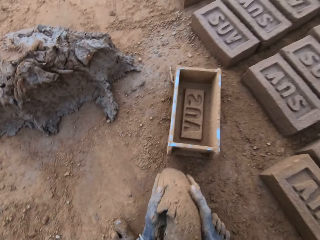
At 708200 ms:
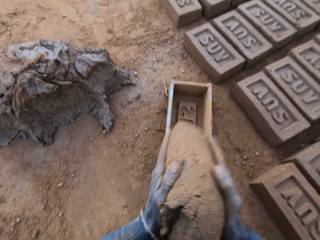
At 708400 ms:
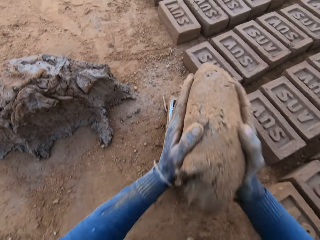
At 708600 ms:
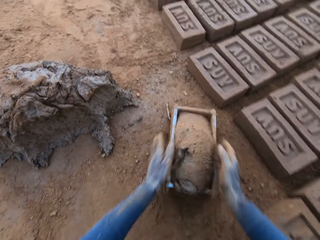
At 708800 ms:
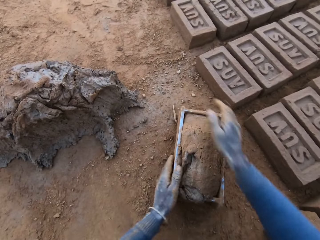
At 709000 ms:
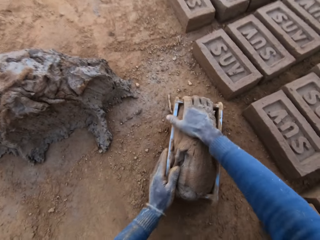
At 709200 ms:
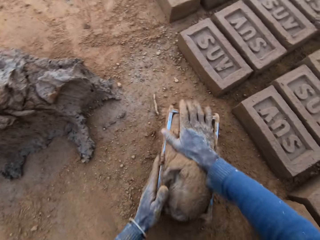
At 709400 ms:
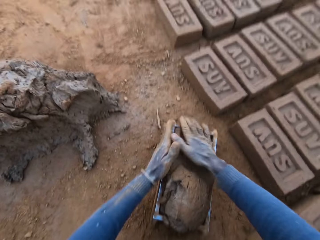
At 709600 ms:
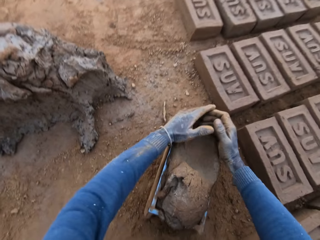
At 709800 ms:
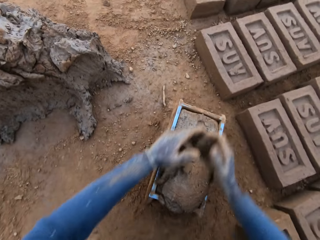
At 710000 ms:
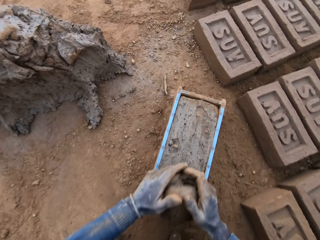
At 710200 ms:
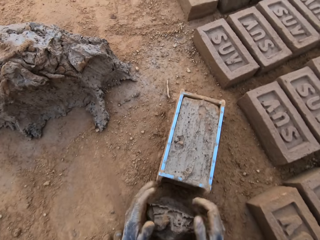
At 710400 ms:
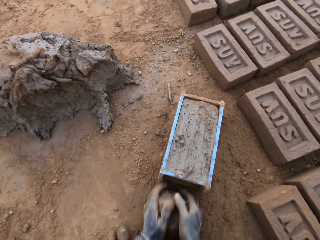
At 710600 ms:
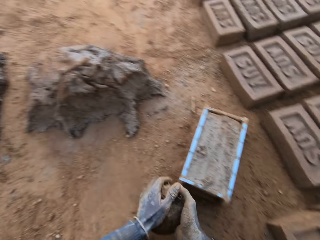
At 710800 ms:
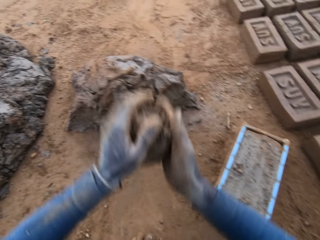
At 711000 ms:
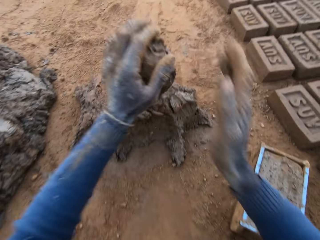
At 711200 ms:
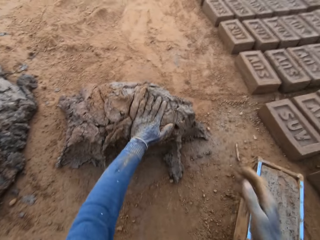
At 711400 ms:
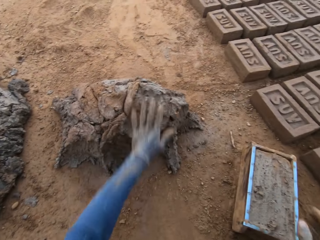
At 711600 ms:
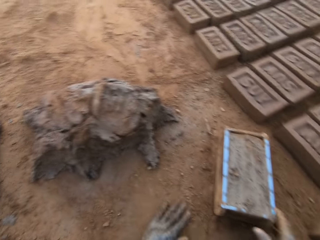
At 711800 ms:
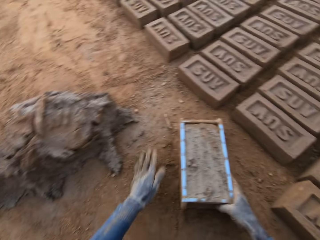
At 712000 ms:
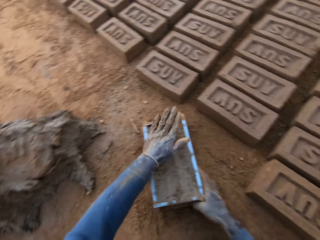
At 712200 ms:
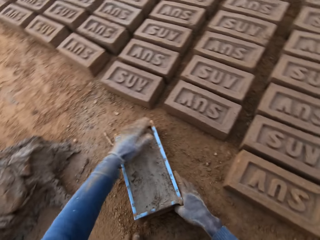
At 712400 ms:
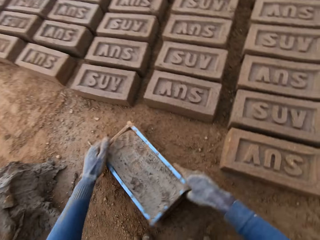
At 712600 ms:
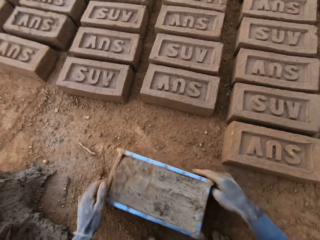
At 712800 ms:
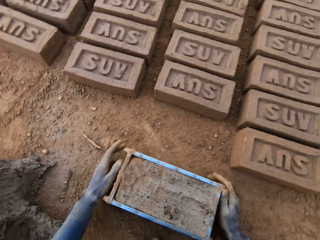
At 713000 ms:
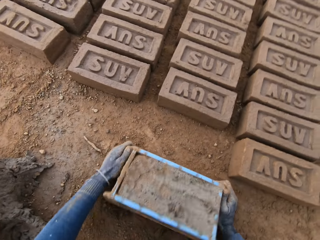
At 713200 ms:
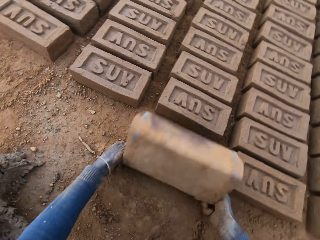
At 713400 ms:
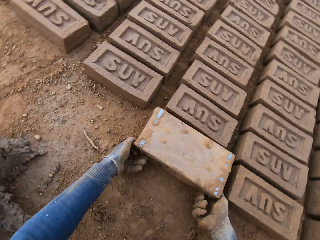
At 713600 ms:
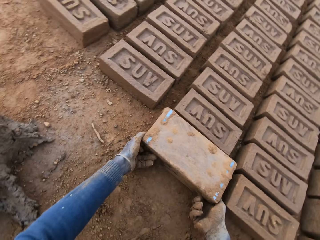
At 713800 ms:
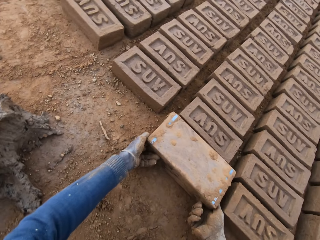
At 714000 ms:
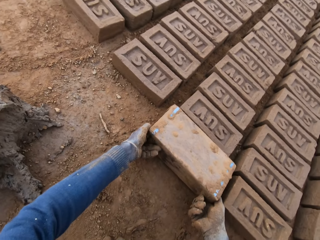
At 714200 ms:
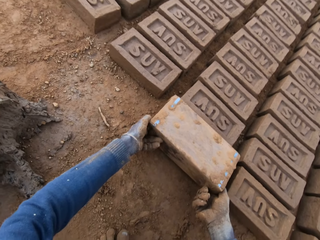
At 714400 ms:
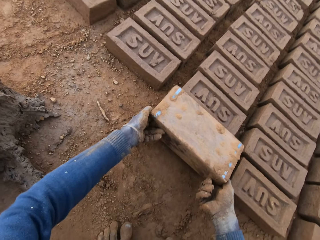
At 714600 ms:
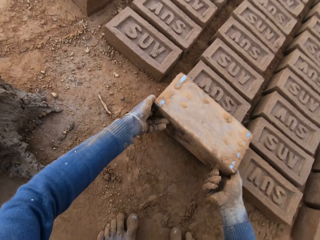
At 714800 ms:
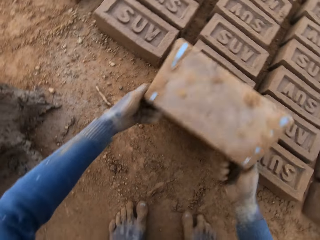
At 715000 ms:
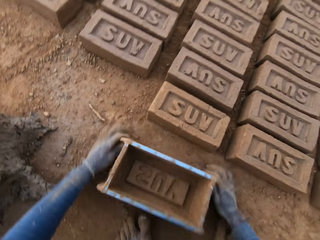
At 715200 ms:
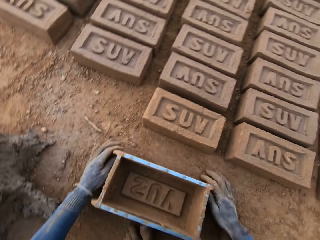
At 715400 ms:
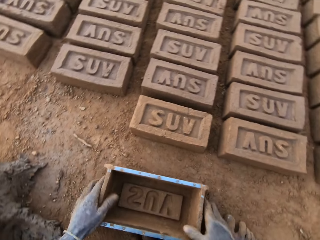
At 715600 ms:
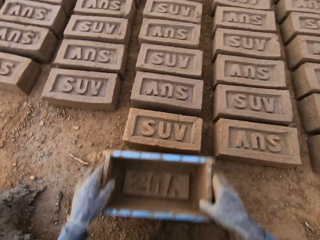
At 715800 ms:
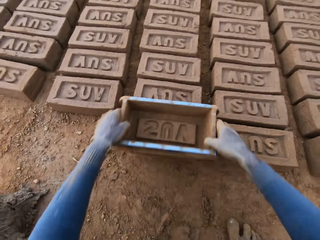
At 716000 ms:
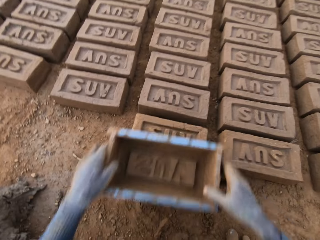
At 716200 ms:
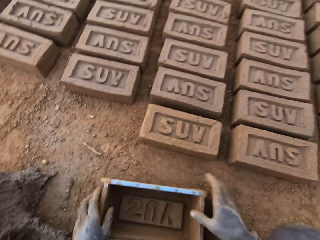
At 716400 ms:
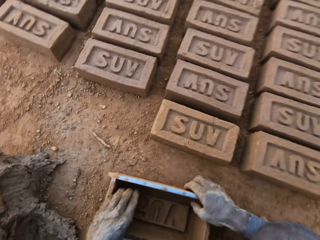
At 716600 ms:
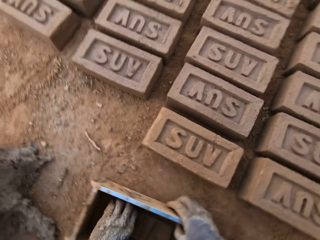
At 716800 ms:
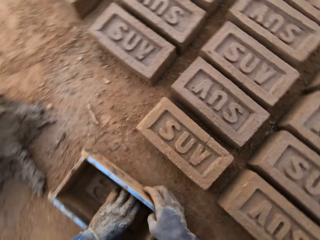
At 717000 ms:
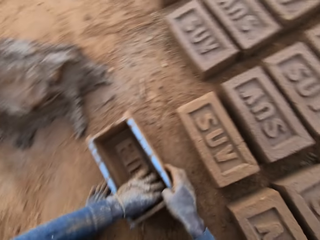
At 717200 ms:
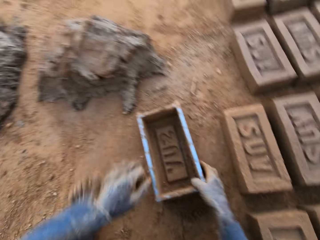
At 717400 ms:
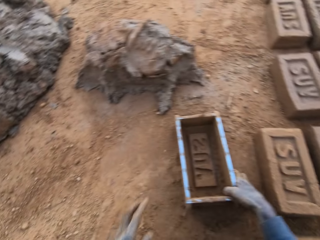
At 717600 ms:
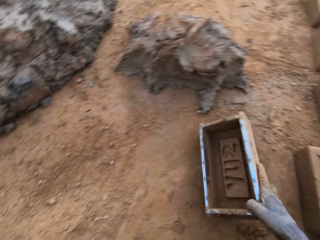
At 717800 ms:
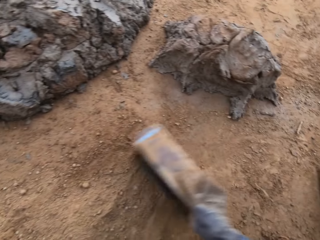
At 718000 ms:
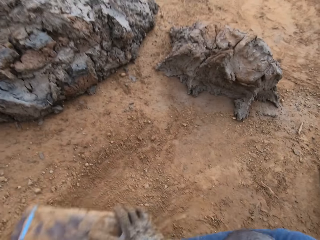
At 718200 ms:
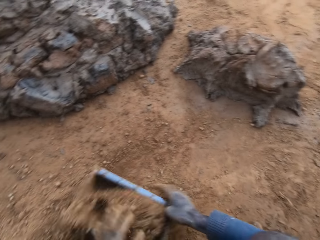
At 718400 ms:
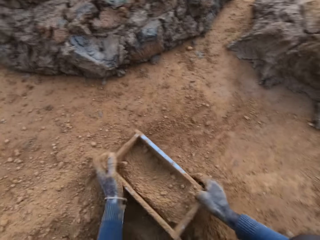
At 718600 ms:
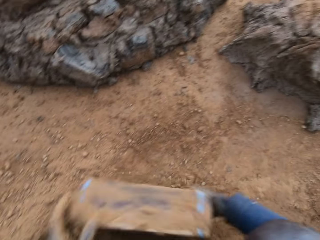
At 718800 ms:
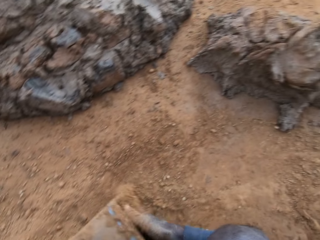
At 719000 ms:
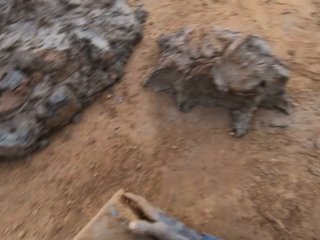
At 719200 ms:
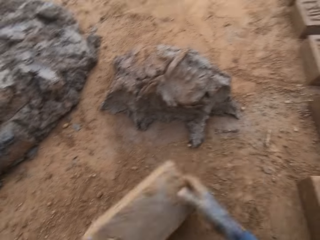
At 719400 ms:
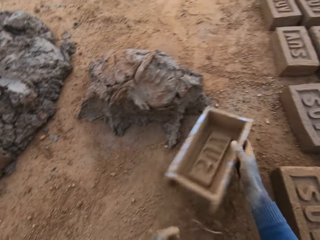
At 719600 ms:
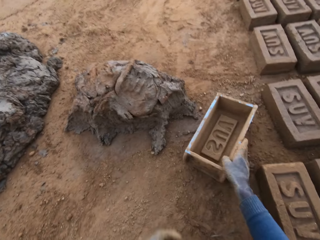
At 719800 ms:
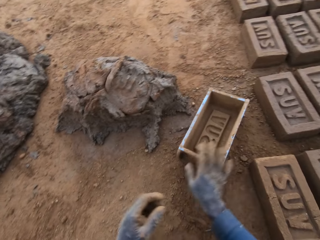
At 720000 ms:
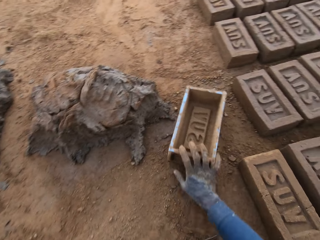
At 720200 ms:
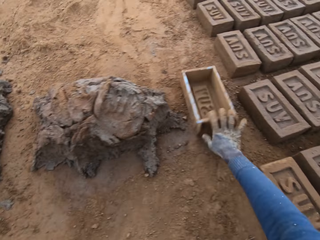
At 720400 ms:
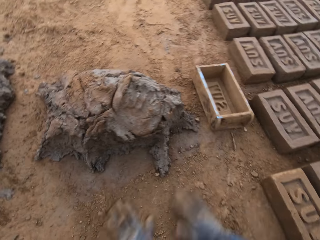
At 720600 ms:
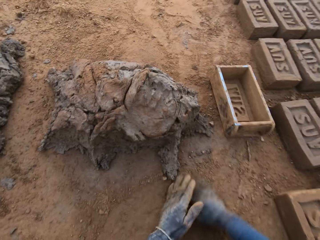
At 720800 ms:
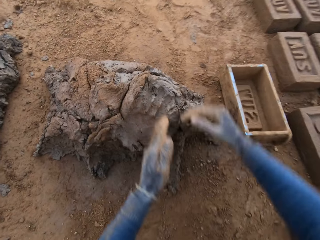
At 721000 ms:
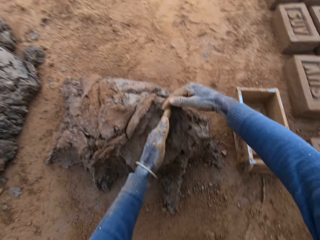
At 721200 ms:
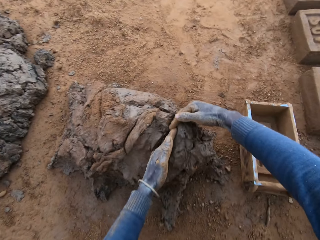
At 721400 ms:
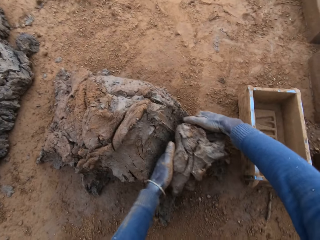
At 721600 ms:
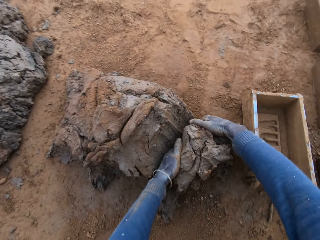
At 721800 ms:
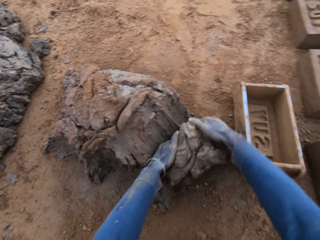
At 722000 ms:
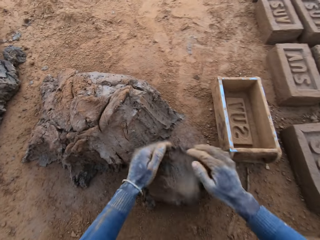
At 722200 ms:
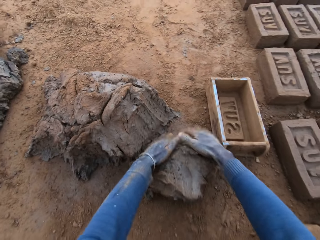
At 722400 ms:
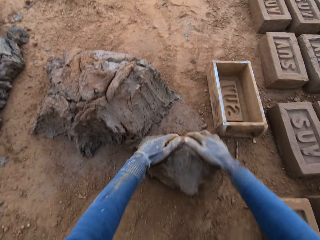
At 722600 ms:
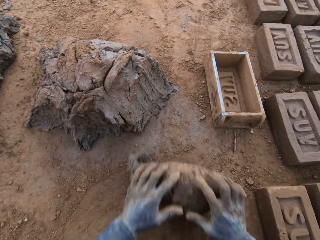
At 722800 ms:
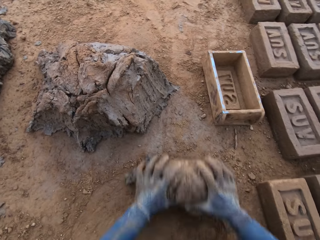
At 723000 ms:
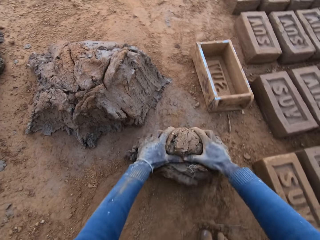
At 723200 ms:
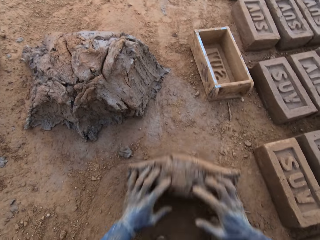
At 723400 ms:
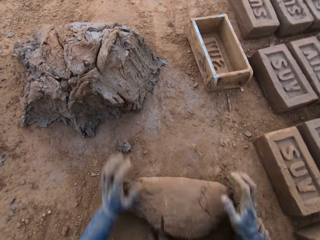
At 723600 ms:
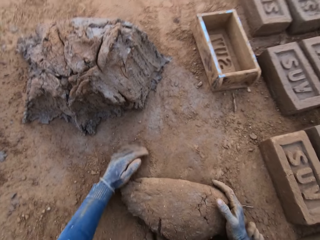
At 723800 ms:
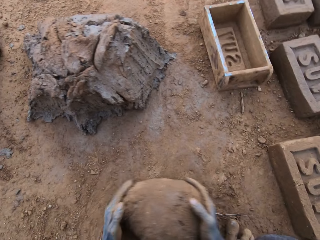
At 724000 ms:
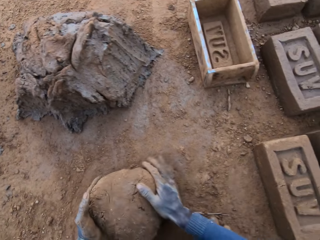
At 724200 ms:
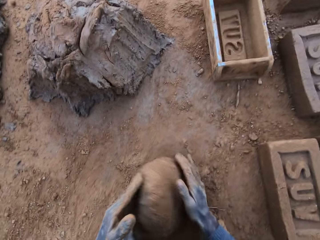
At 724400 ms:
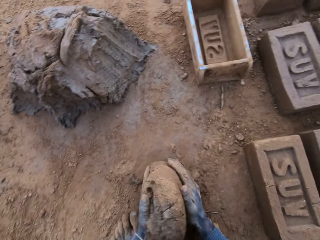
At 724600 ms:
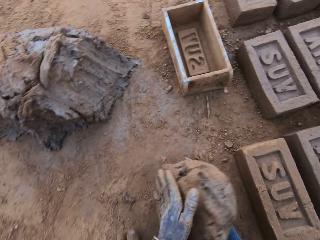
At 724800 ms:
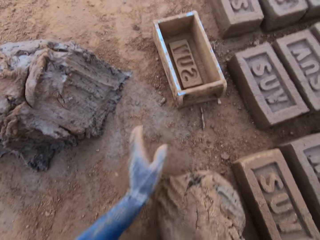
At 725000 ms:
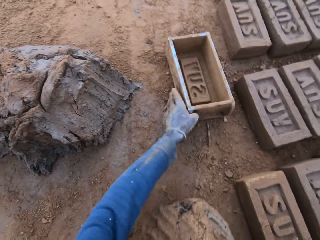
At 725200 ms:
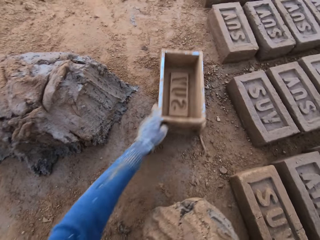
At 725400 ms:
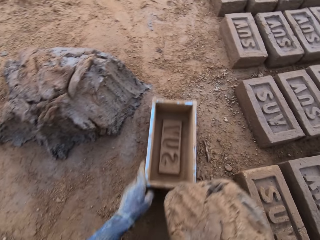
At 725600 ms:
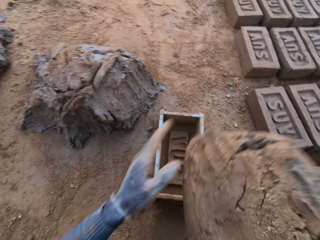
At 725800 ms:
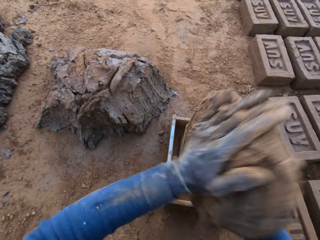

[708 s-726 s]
The camera wearer picks up the clay. He loads the mortar or clay into the brick mold or container. He moves the container. He scrapes mortar from the brick mold with his hands. He picks up the clay. He drops the mortar in his hand on the heap of mortar. He slides his left hand on the ground. He beats the mortar in the brick mold with his left hand. He moves the container. He flips the brick mold upside down. He removes the brick mold from the brick. He puts the container down. He touches the brick with the brick mold. He lifts the container and puts the container down. He removes dirt from the brick mold with his right hand. He packs sand with the brick mold. He pours the sand in the brick mold on the ground. He puts the brick mold on the ground. He pushes the container. He cuts out mortar from the heap of mortar with his hands. He molds the mortar on the ground. He picks up the clay. He adjusts the brick mold with his left hand.

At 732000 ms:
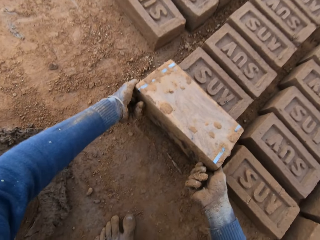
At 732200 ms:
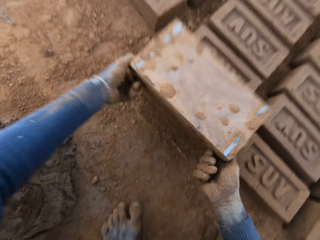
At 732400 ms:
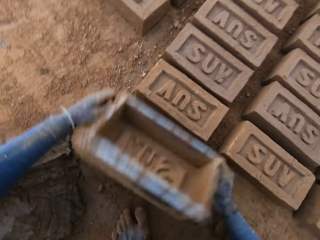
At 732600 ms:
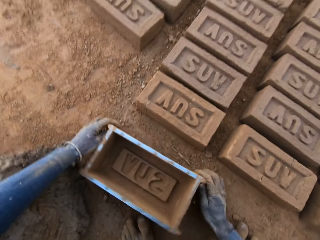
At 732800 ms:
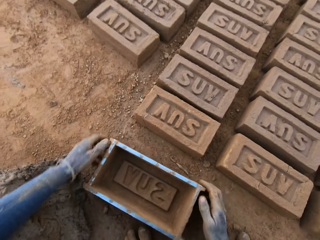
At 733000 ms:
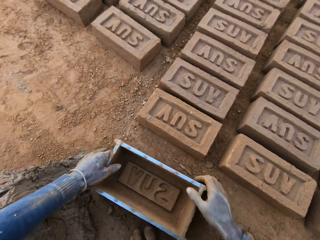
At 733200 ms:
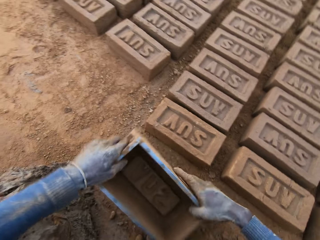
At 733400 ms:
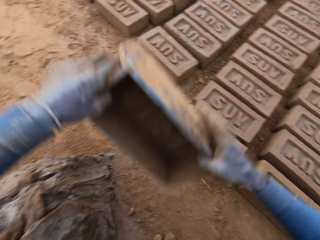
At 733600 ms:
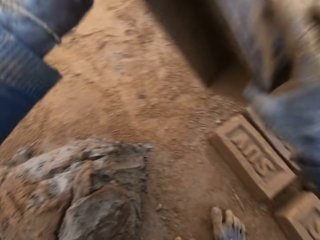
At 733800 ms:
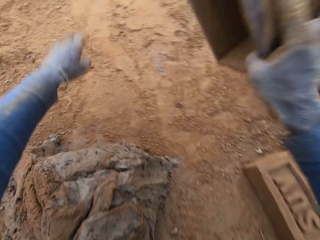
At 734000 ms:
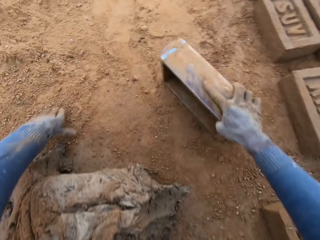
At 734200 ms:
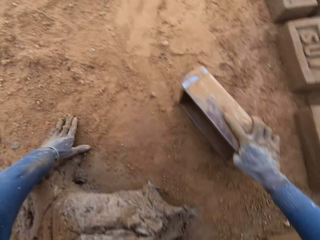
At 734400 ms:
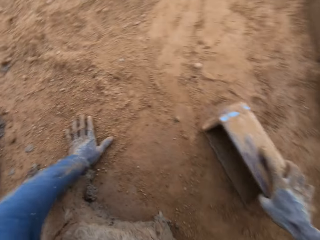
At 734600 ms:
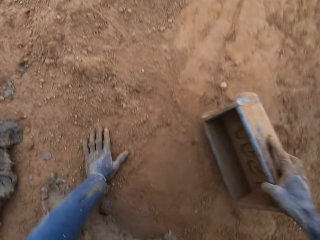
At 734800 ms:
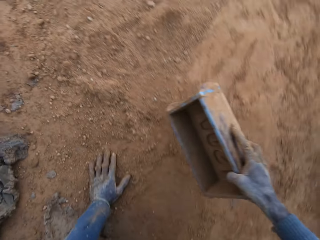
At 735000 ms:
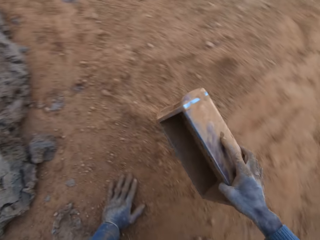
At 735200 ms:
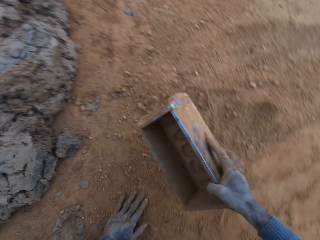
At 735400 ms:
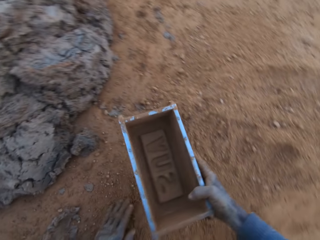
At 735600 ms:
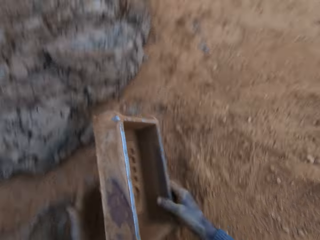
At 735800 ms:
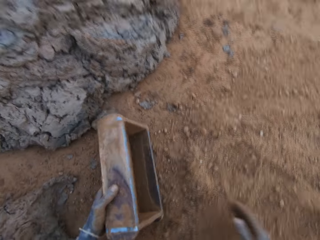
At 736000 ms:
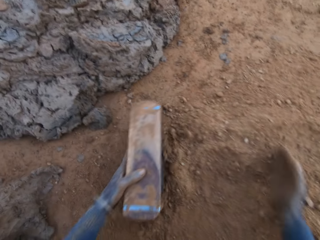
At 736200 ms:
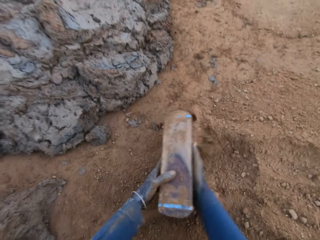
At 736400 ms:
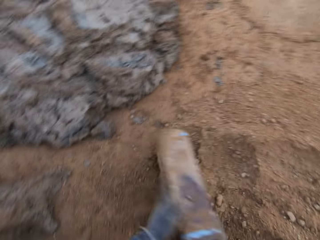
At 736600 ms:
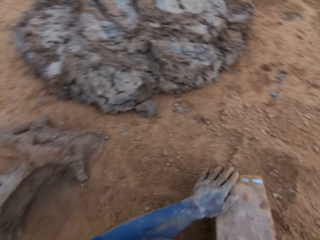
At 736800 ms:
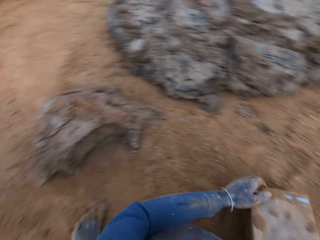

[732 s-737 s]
The camera wearer moves the brick mold or container to the sandy part. He puts the container down. He picks up the container. He puts the container down. He stares at the container. He packs sand into the brick mold. He pours out sand from the brick mold.
